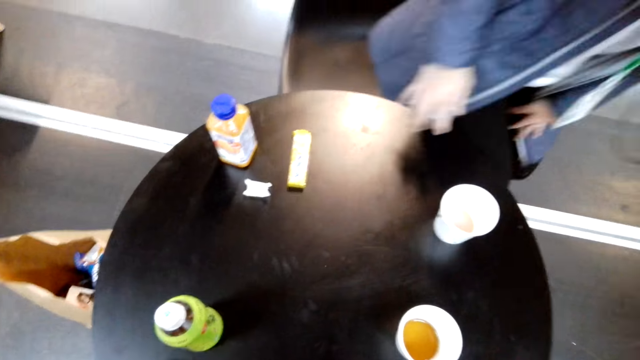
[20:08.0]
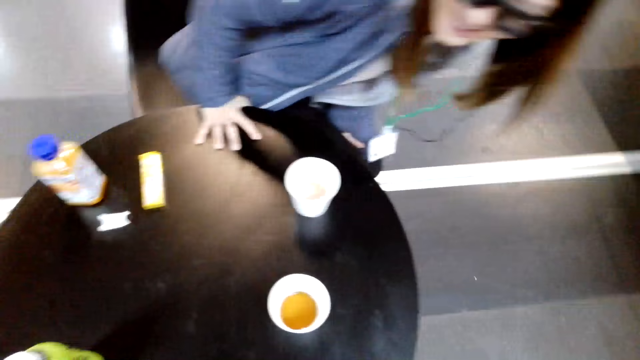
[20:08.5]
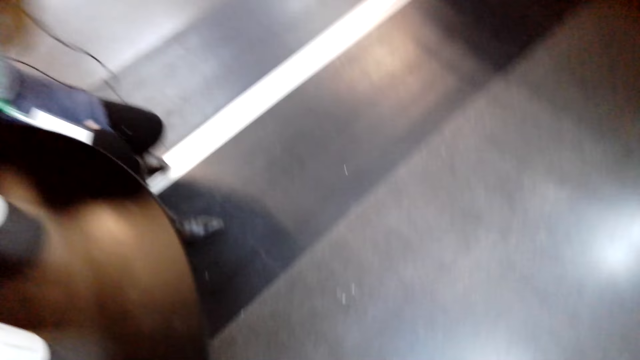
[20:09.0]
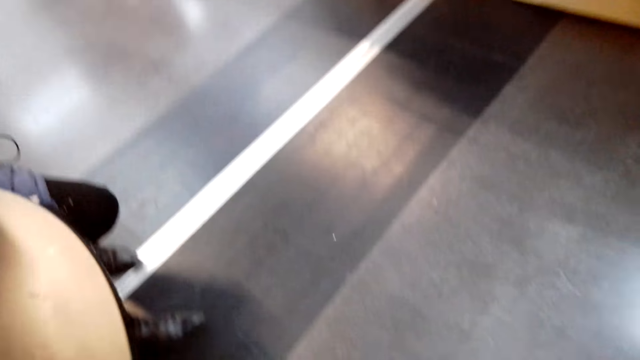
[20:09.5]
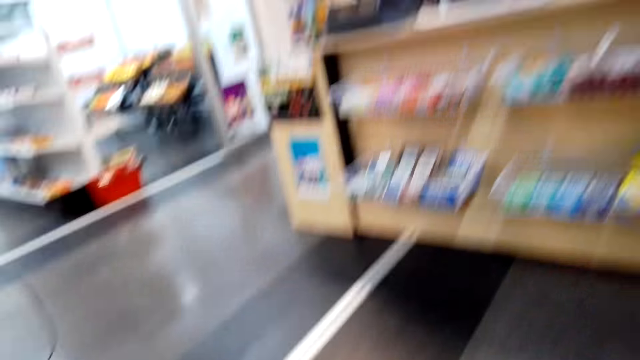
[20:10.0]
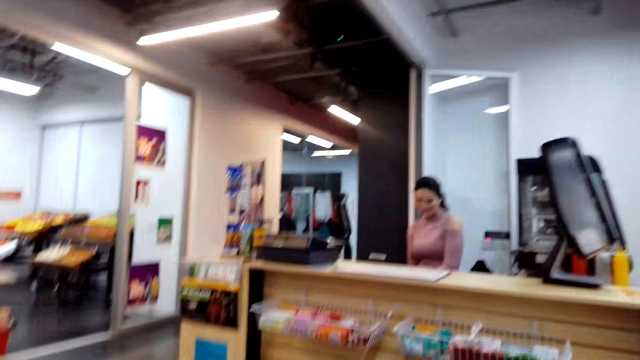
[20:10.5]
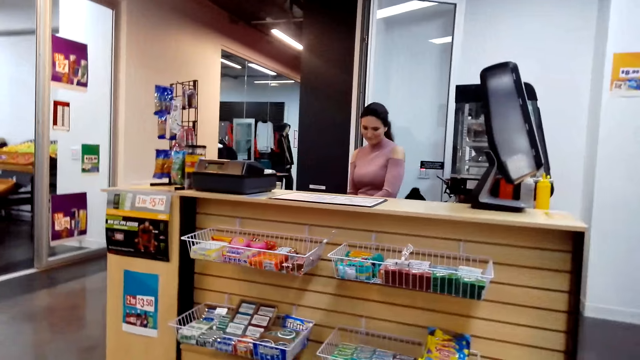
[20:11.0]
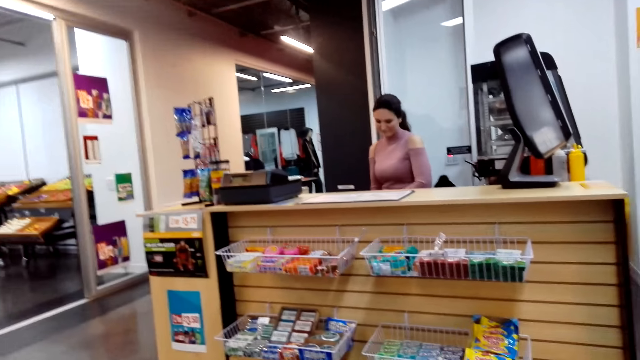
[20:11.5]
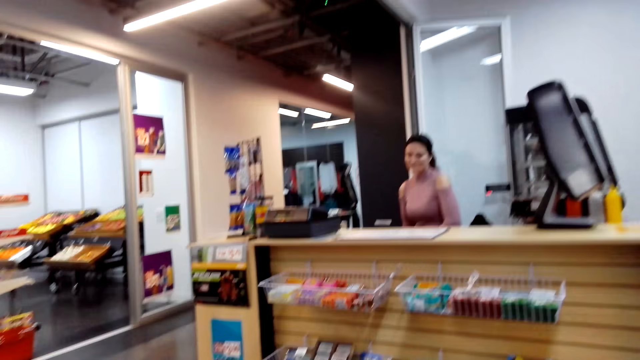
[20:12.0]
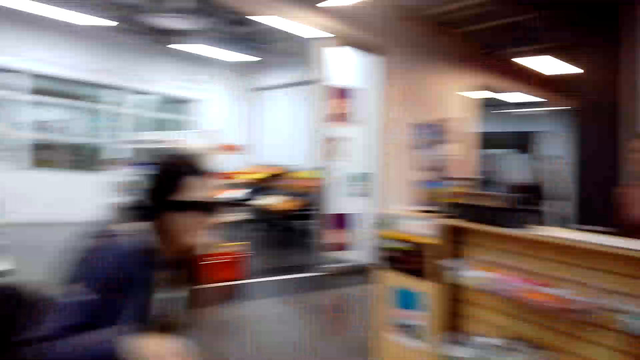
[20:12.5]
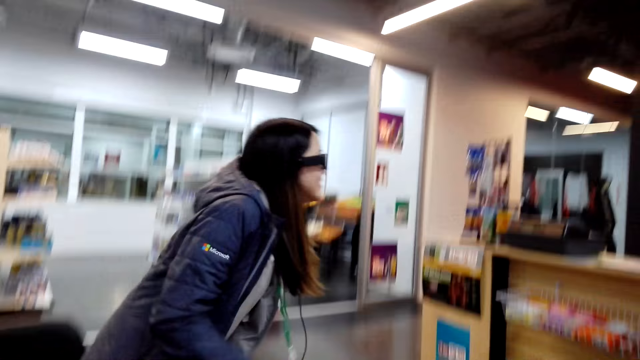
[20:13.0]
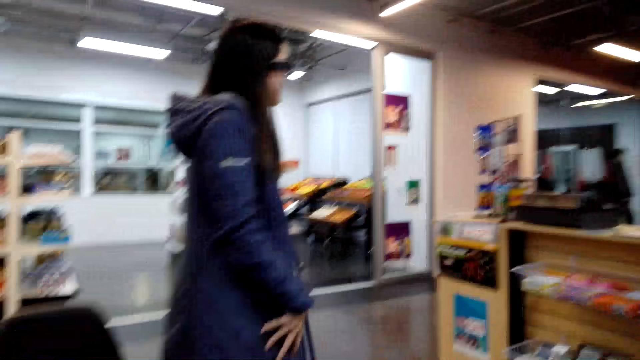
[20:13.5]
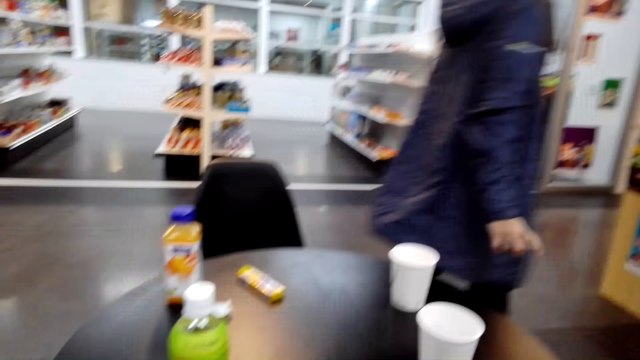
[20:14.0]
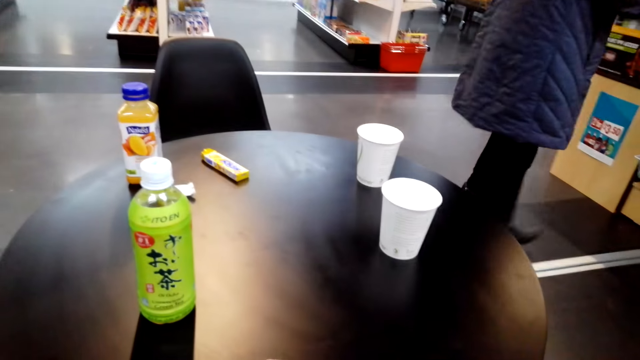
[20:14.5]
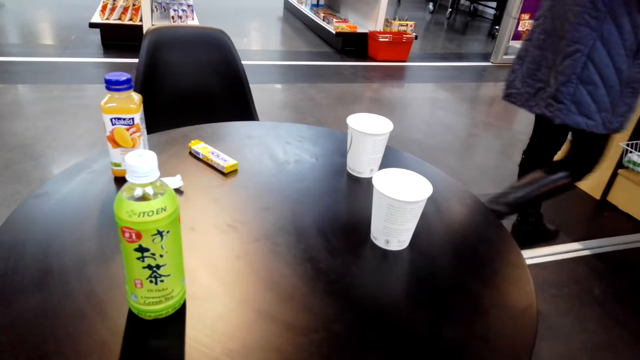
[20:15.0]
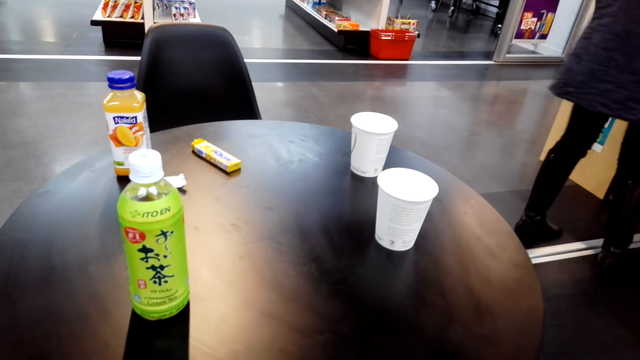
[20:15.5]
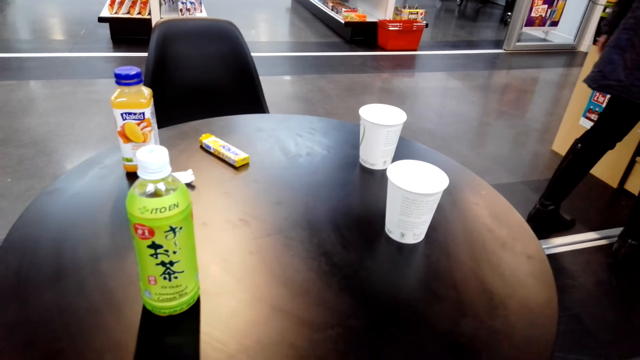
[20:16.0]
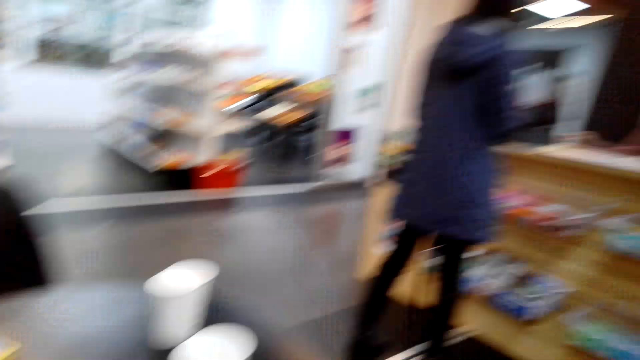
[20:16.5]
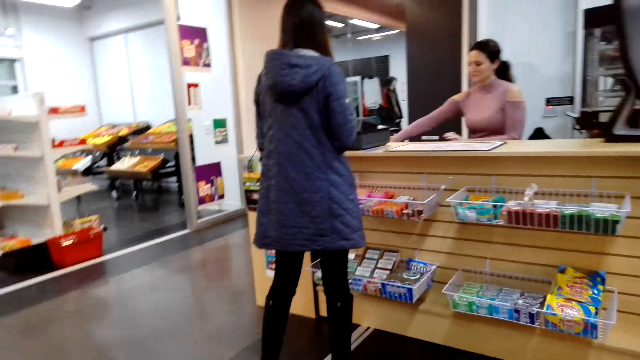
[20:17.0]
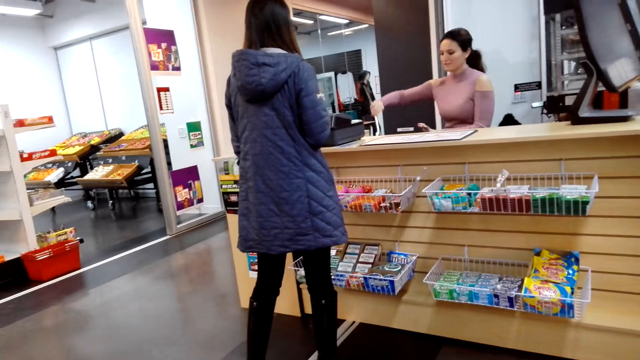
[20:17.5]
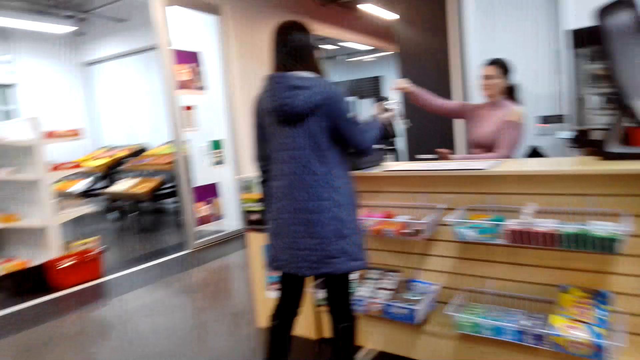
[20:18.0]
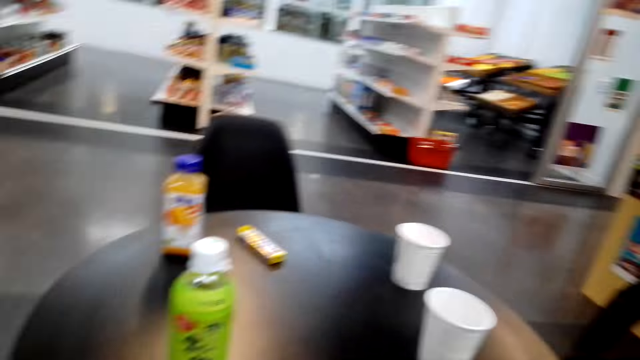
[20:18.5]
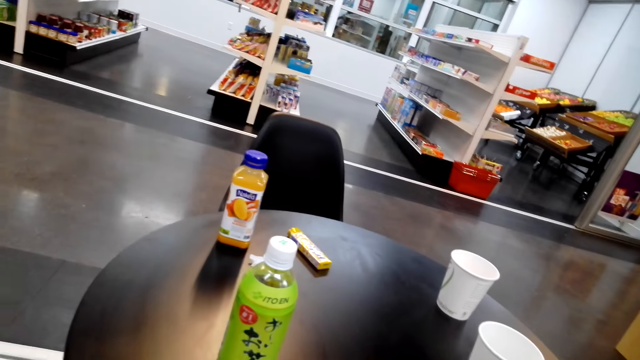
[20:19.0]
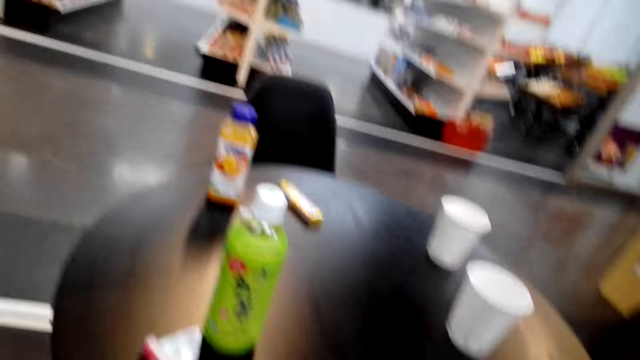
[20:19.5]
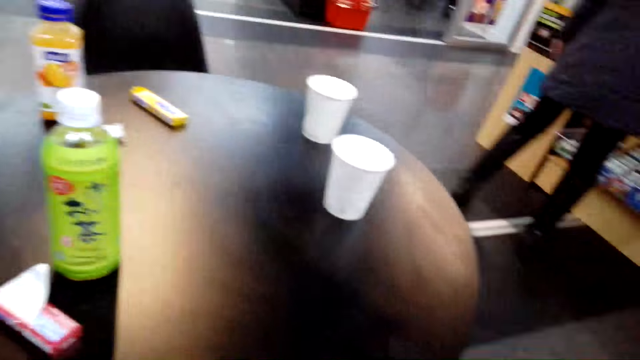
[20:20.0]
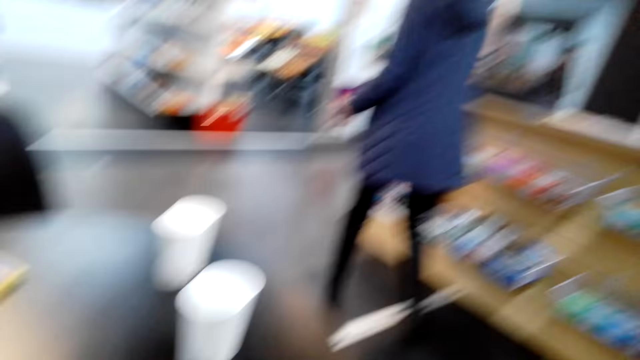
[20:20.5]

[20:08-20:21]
A lady sits at the table. The camera wearer sits at the table. The lady stands from the table, walks to the desk, and stands at the desk. Another lady gives the first lady something.

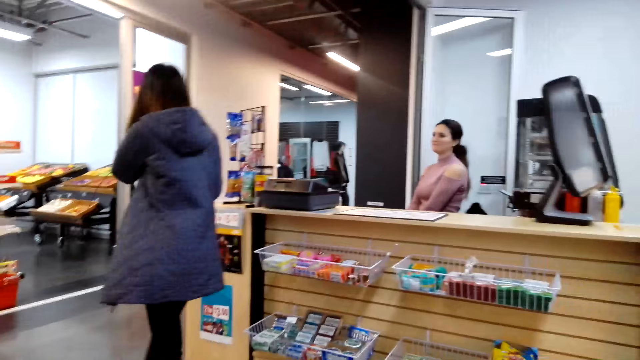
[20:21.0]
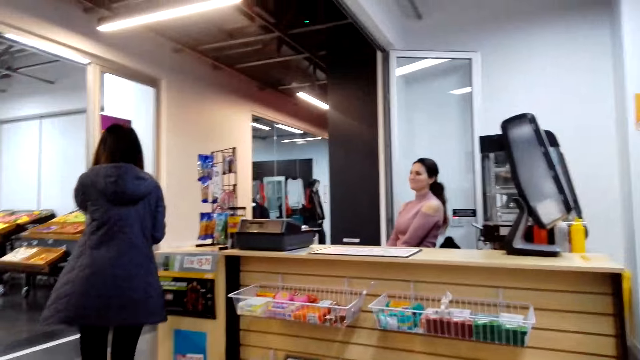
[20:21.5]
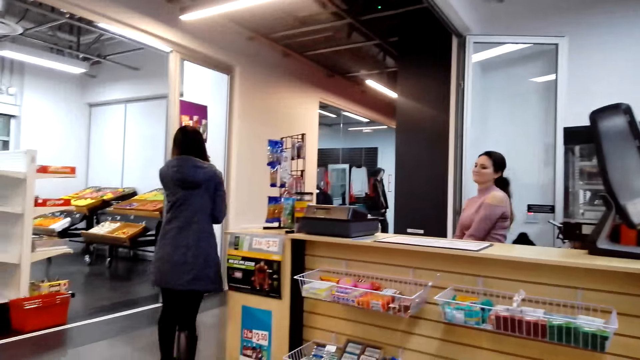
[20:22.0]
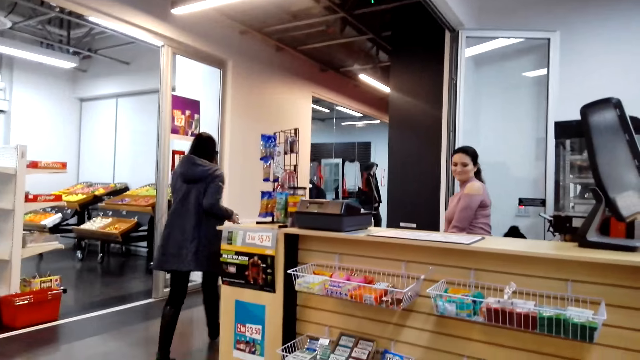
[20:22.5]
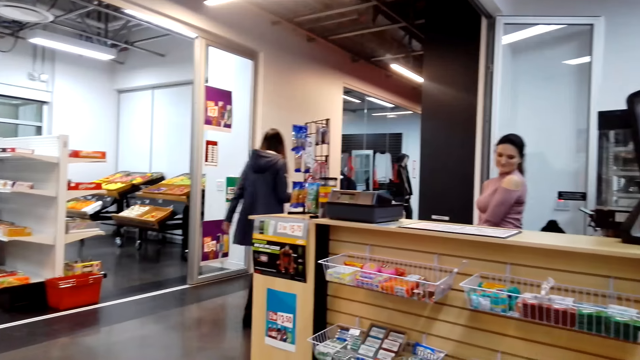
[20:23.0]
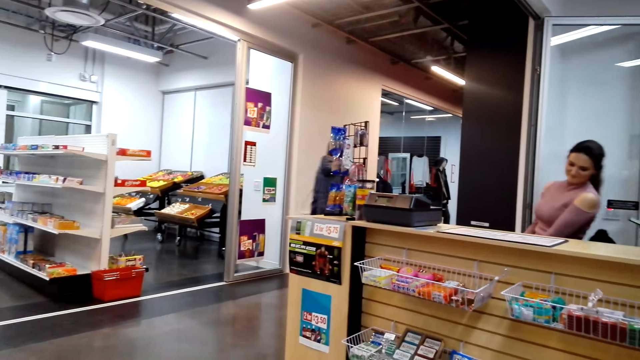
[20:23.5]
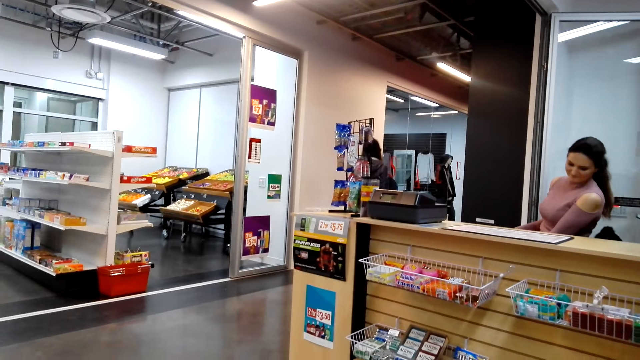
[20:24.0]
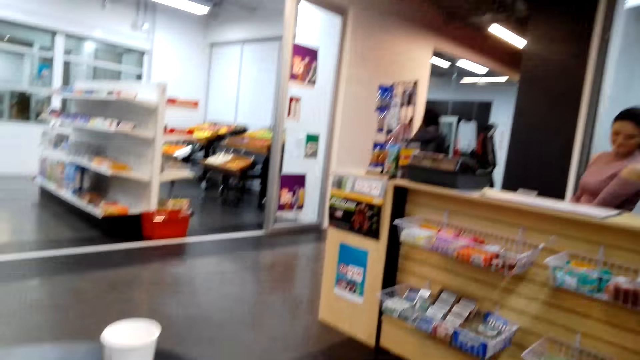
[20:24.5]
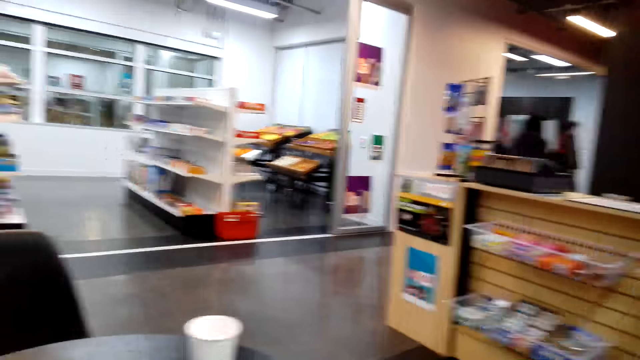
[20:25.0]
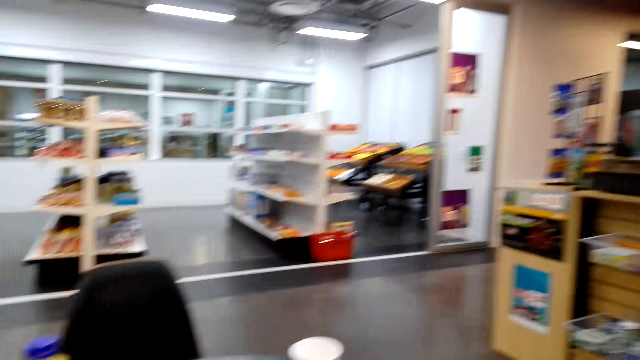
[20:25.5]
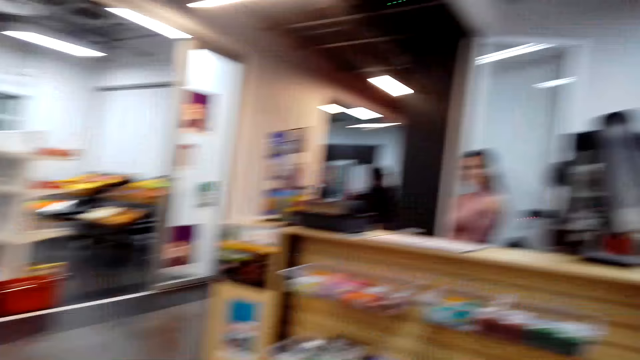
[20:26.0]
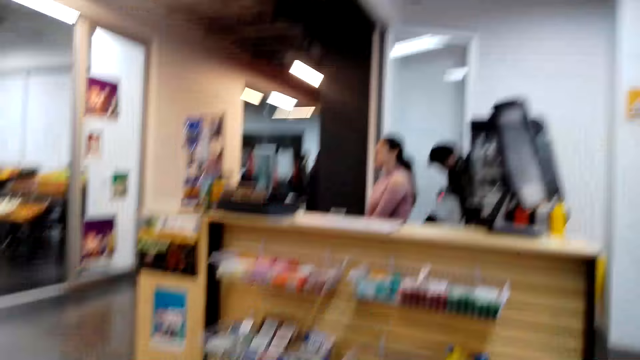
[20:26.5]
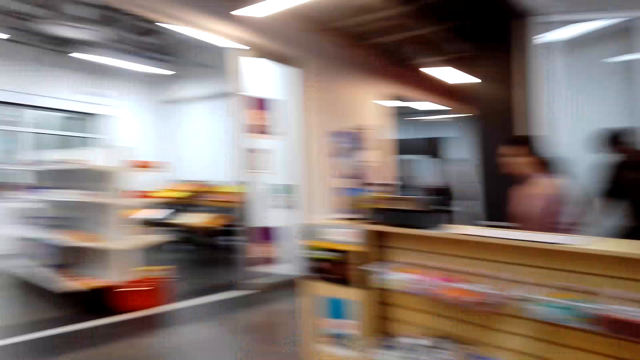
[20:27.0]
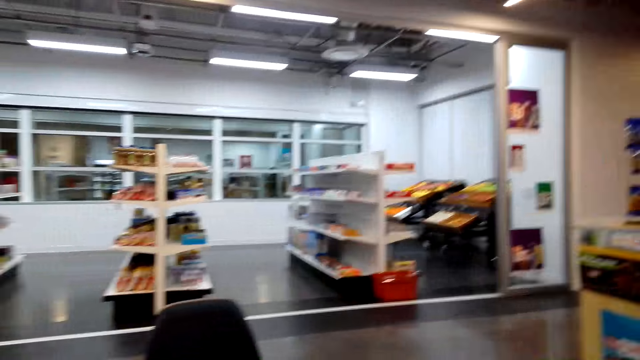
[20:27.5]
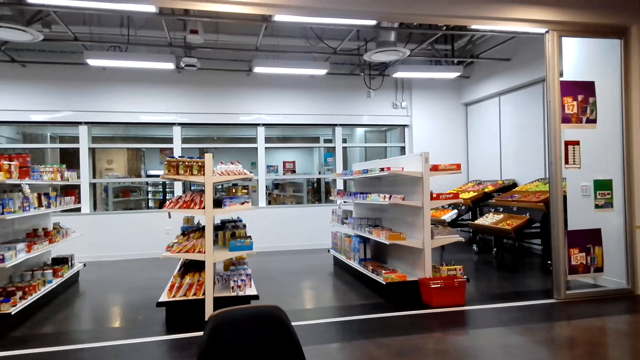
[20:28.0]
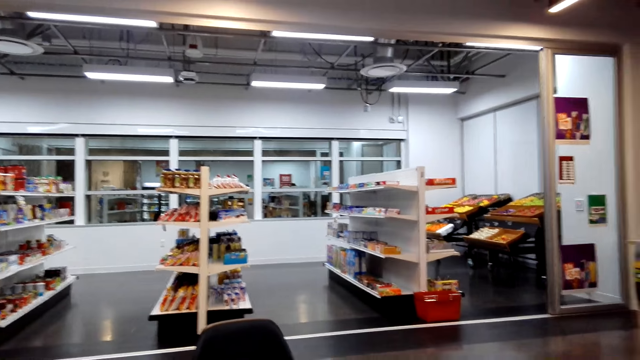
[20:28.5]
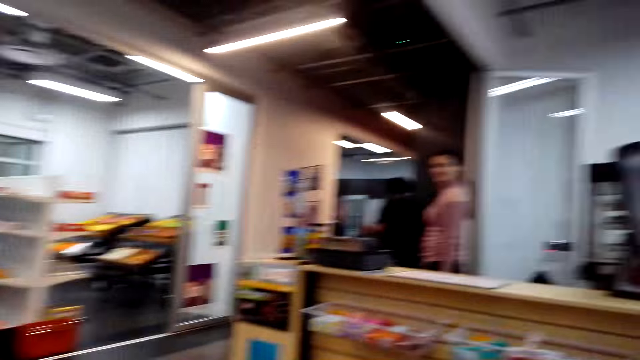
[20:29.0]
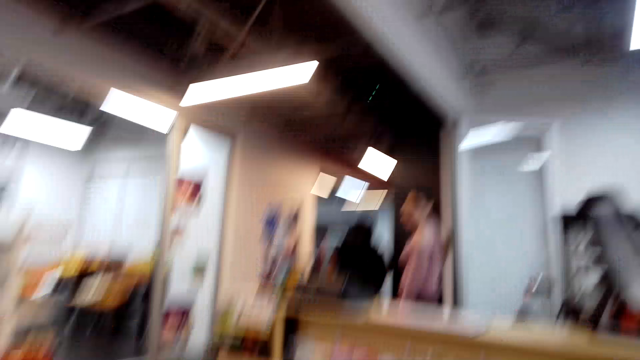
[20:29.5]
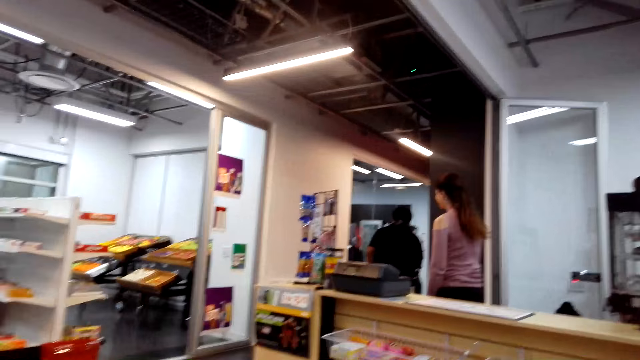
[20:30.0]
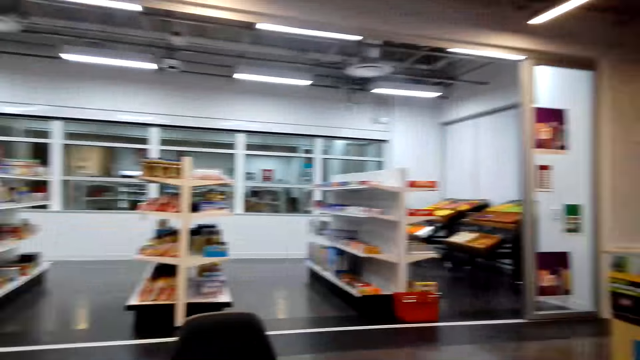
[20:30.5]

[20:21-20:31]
A lady walks out of the store. A man walks out of the store. Another lady stands at the store.
